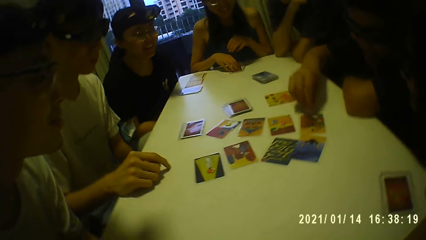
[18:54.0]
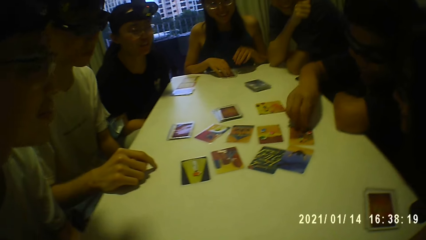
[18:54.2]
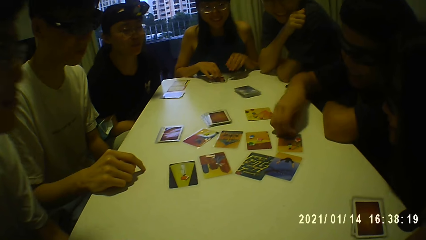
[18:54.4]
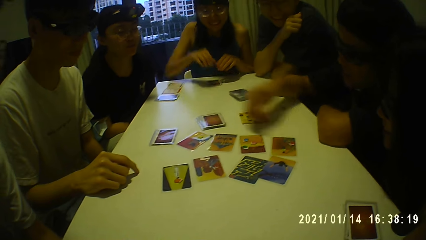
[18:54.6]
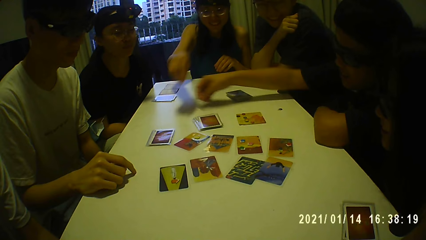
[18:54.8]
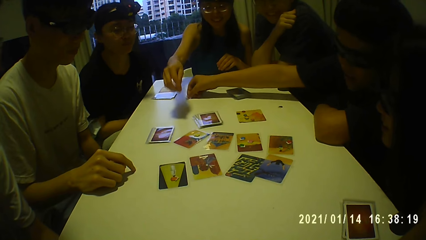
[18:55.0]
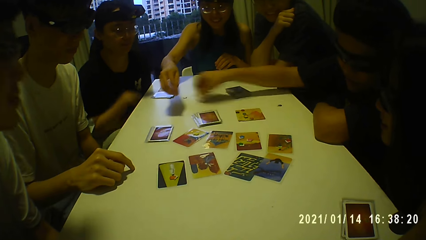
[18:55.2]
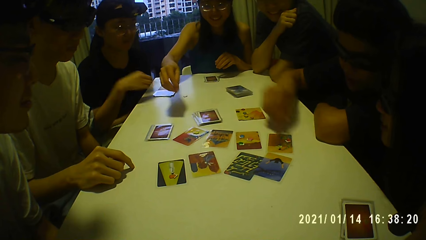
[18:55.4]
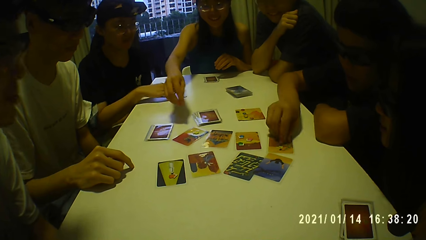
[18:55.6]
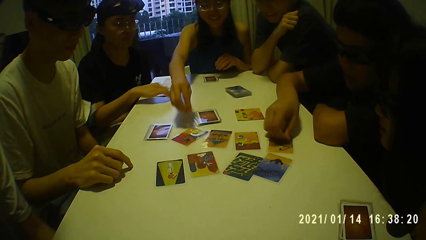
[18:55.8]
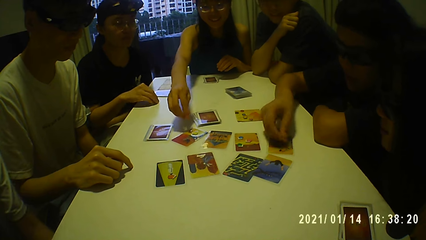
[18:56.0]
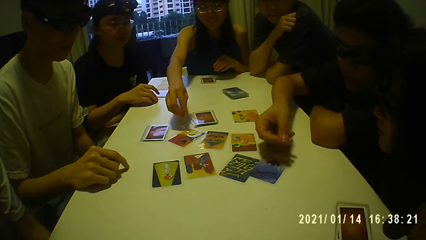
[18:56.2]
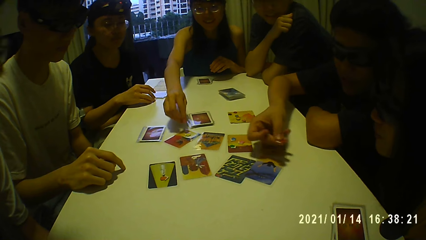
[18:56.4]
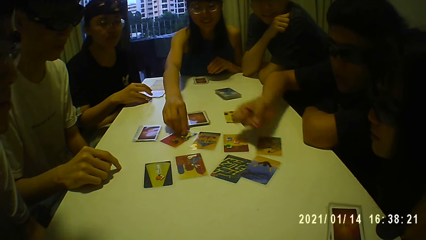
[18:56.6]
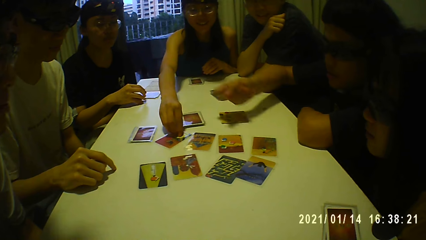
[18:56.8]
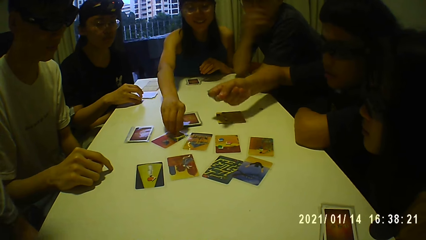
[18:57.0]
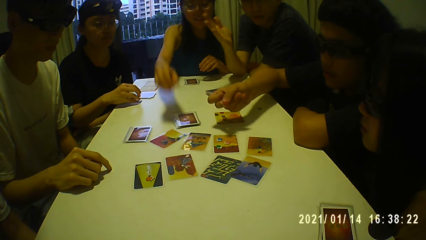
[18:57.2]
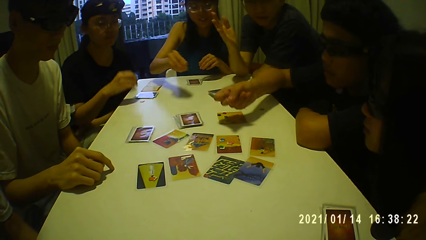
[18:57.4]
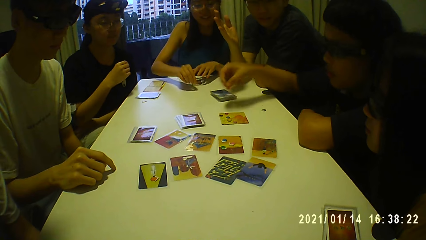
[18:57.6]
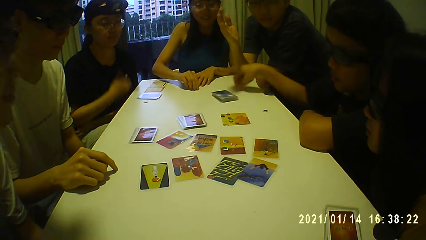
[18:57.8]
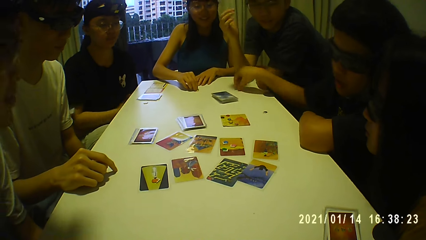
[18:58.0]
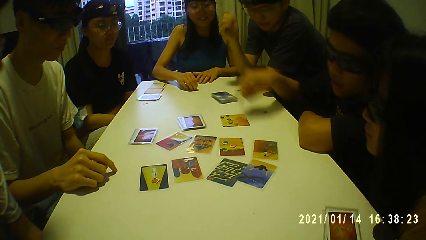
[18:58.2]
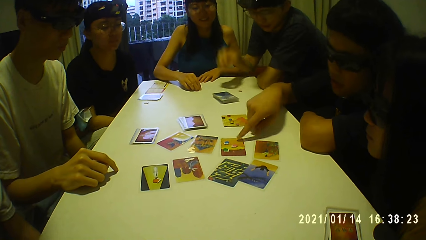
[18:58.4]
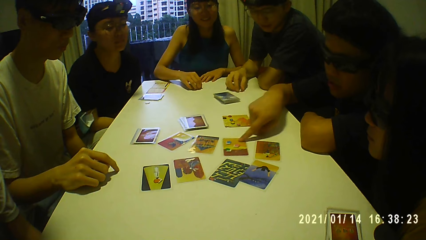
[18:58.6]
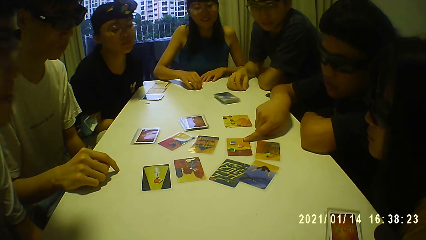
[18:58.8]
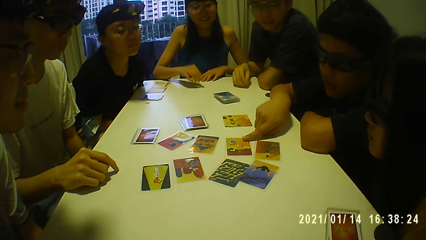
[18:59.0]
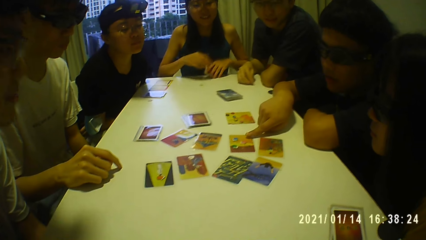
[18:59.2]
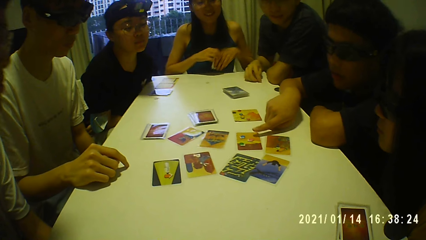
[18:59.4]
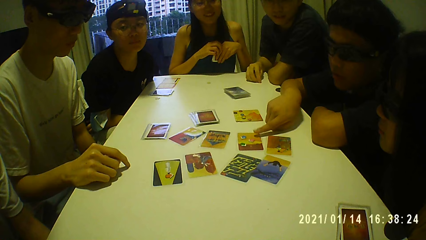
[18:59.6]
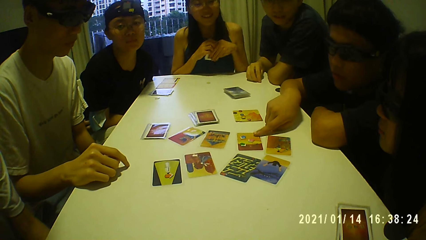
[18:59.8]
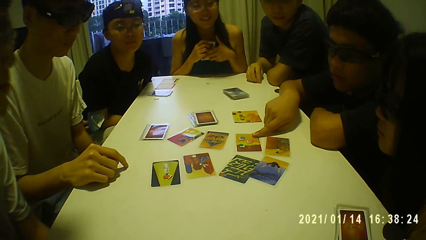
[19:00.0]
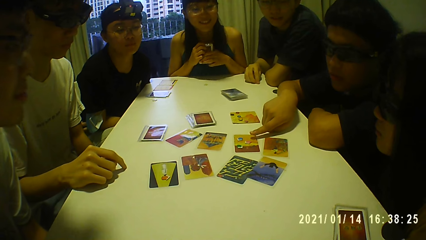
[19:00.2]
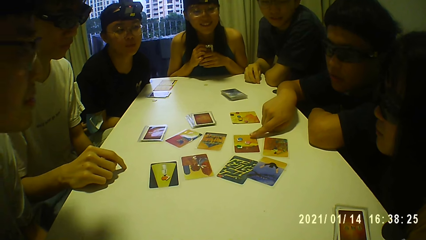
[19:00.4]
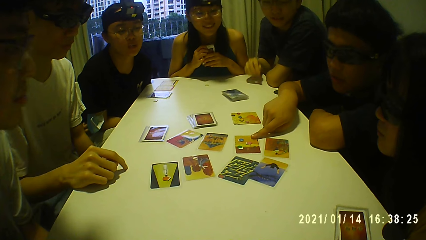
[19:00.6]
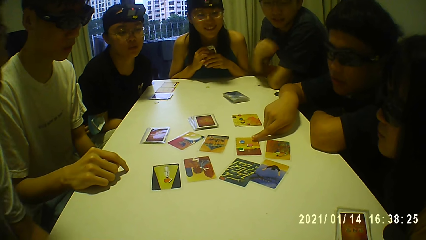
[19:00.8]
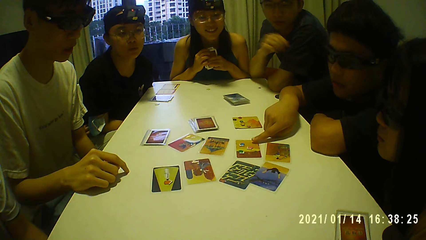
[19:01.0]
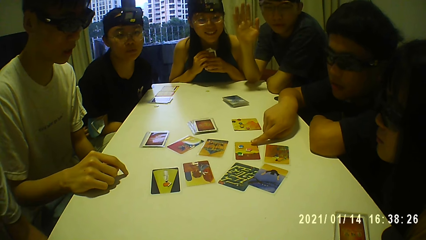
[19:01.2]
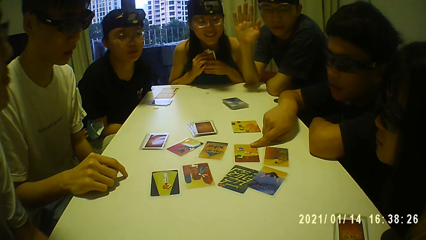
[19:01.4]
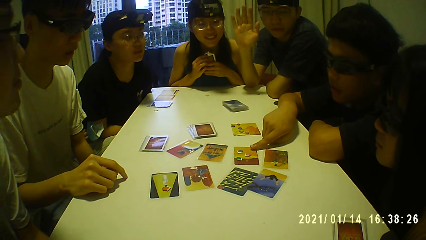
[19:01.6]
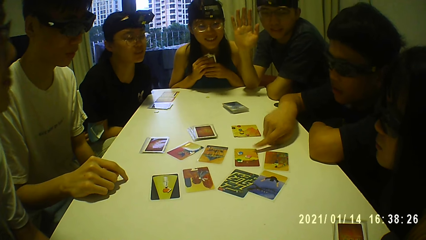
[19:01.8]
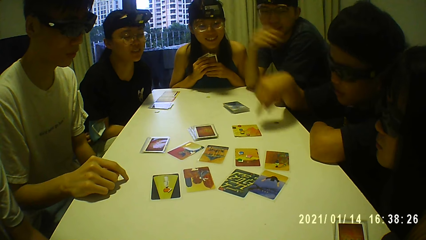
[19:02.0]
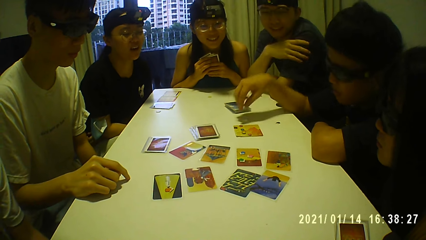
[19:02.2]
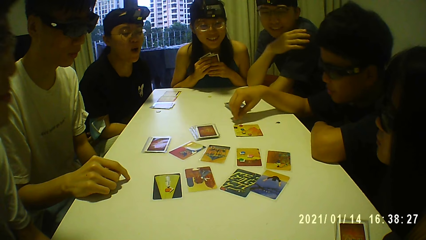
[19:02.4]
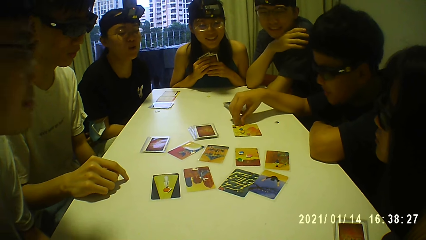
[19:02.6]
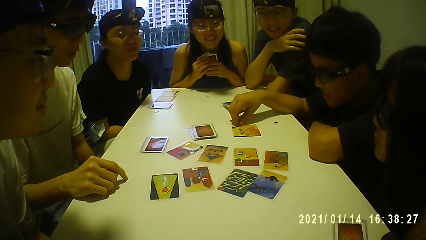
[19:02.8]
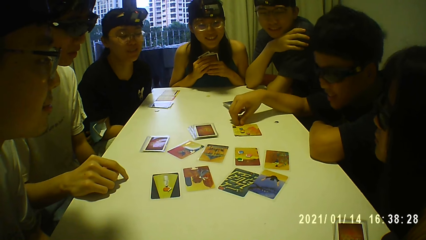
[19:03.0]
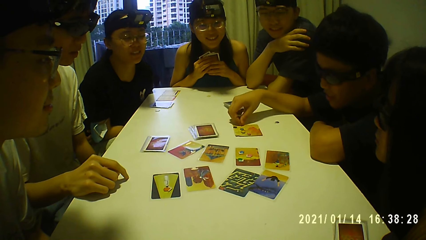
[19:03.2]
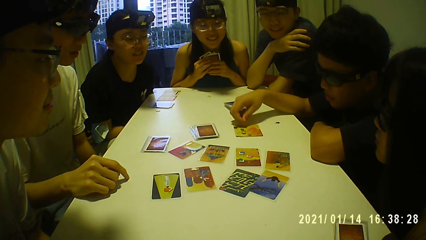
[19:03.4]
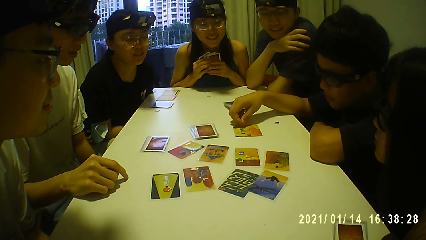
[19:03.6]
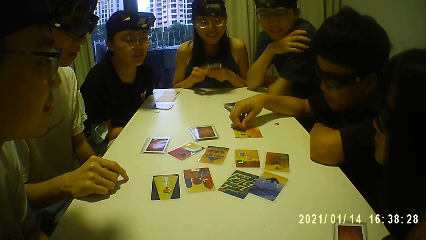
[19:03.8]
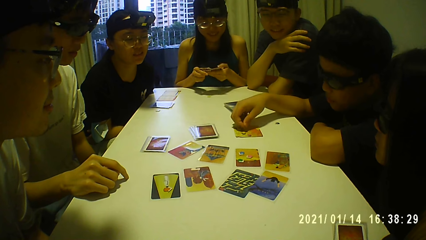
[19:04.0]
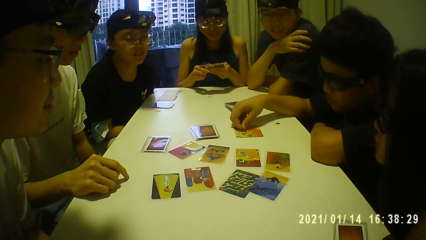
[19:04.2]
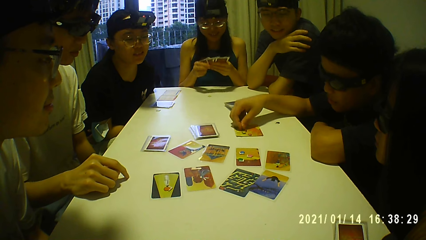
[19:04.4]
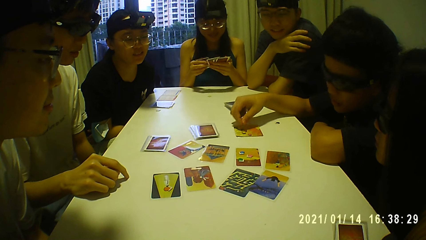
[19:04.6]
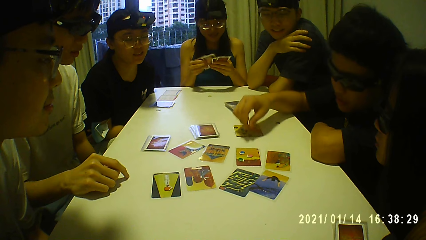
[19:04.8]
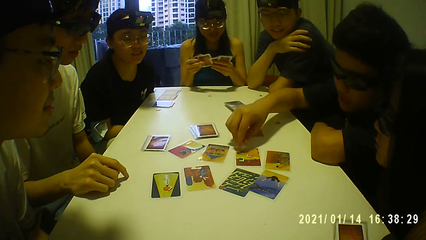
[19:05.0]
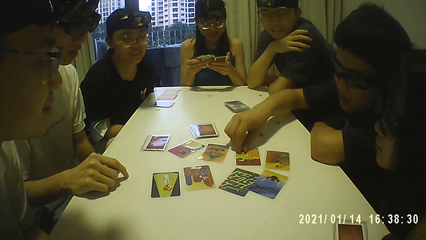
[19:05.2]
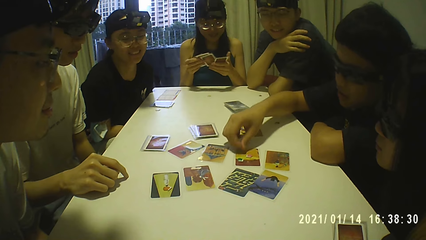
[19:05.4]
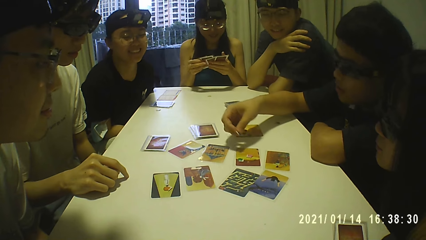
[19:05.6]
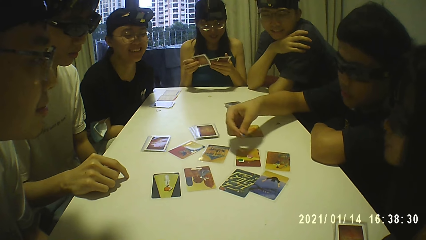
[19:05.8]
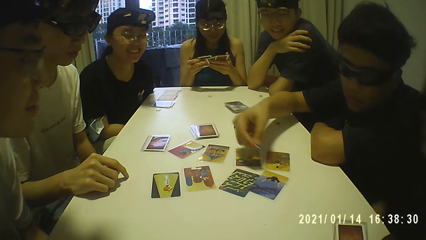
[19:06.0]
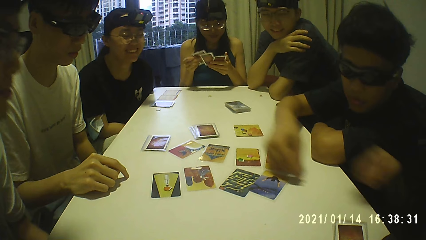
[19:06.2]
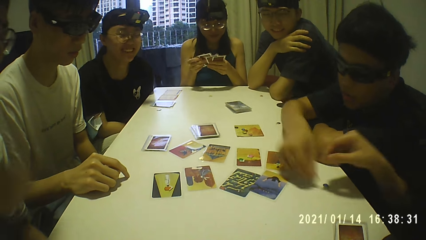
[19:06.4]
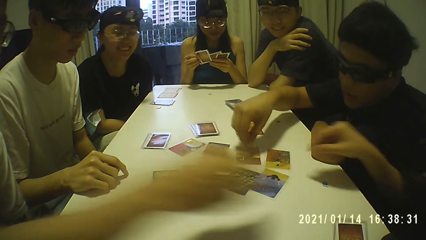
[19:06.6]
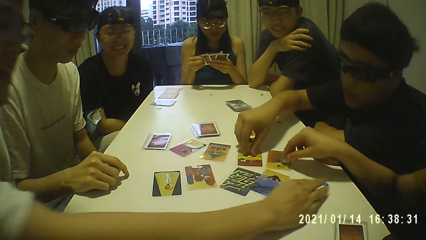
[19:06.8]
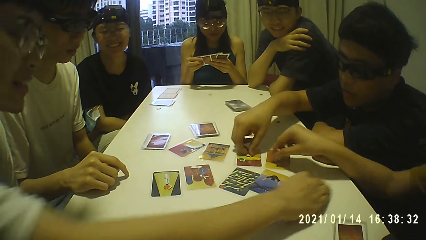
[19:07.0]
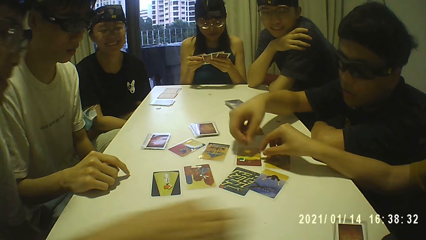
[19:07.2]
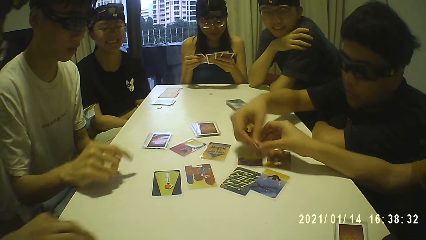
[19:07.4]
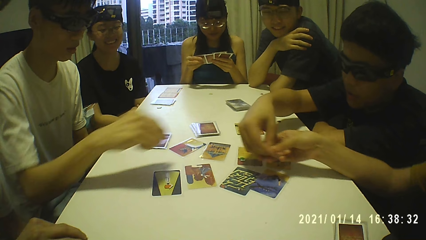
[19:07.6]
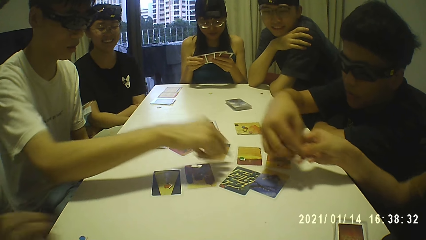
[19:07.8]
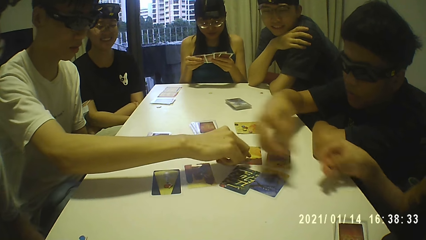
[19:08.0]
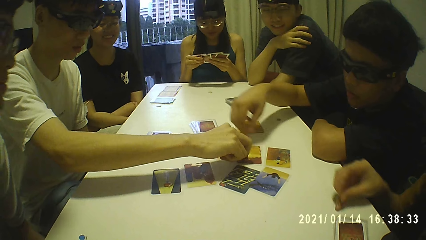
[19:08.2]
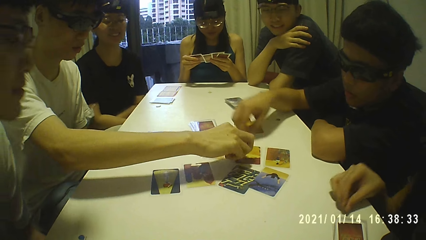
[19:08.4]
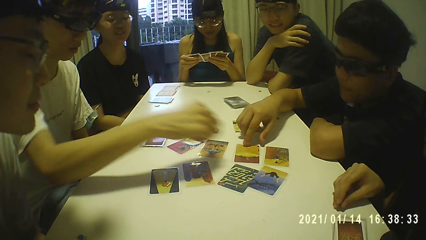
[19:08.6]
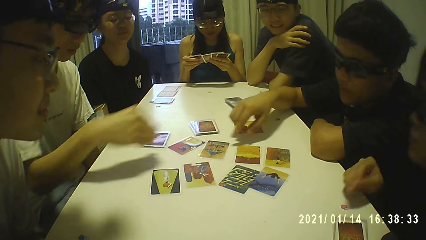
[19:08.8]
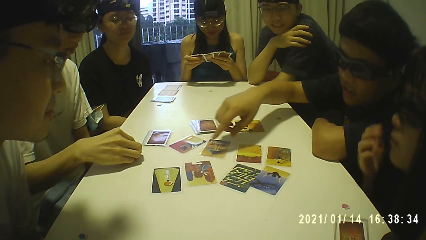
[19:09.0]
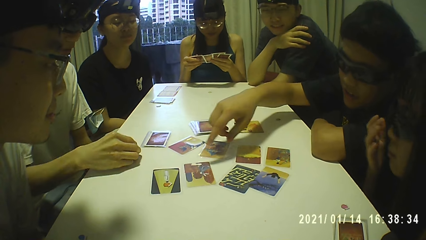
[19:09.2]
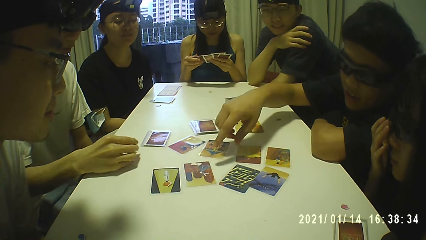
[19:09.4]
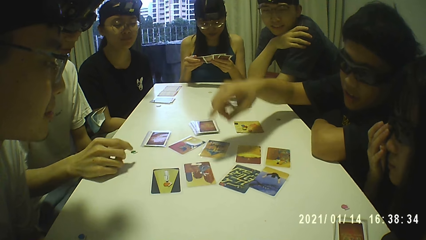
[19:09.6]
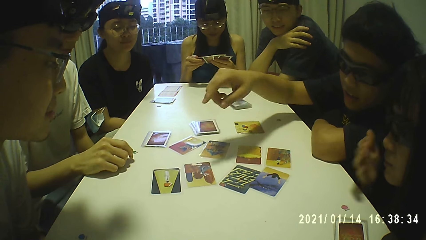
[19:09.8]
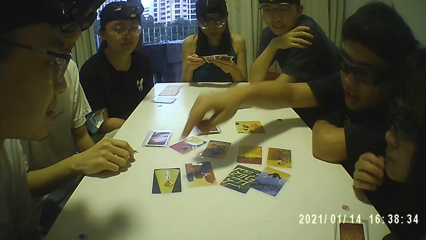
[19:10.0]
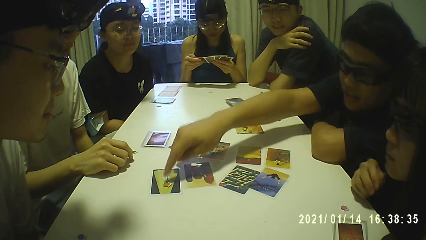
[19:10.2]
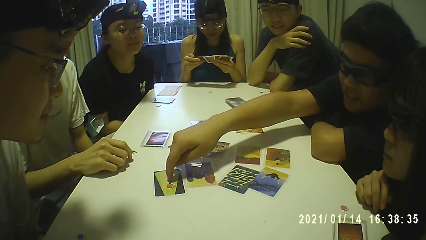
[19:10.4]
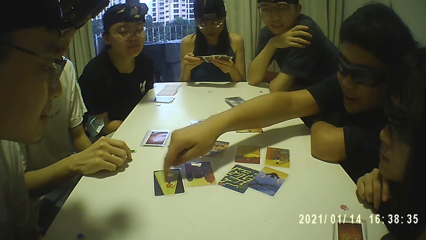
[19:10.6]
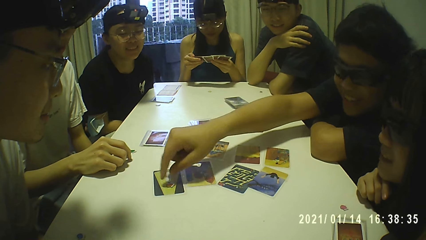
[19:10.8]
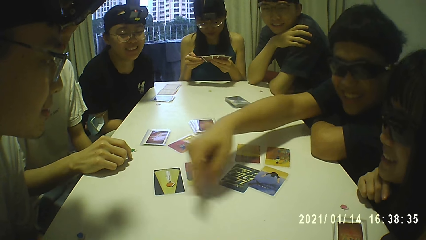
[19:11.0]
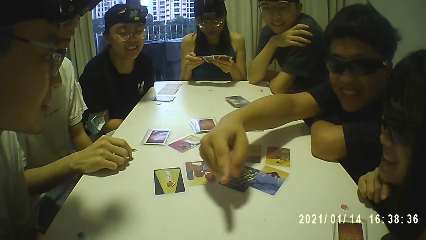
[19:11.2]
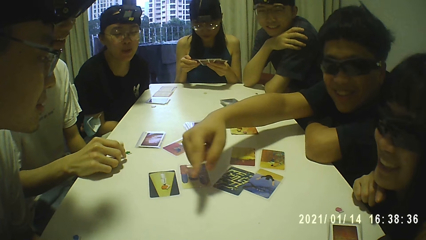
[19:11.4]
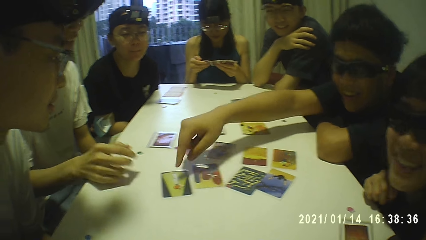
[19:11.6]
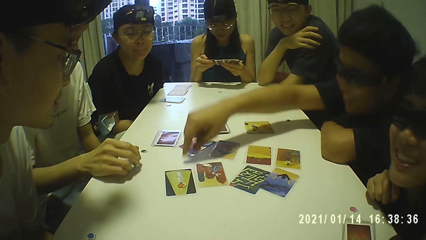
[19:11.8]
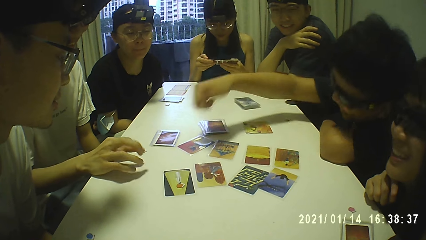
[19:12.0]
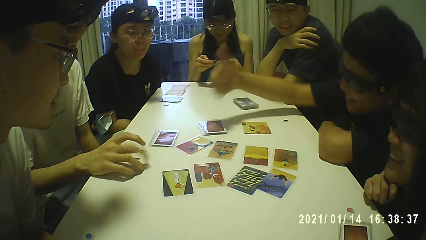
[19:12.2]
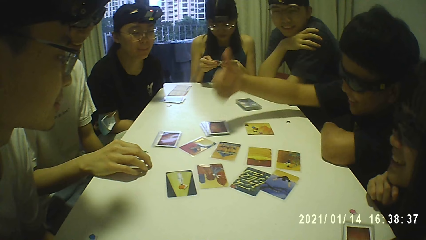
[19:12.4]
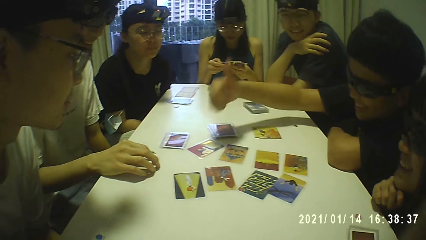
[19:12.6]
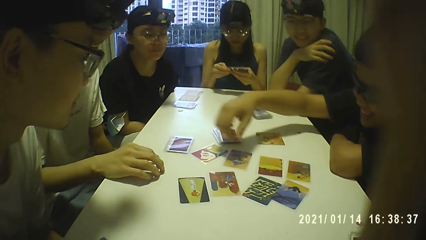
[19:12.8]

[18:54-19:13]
The man picks the token from the card with his right hand. He drops the token in his right hand on the table. He picks the token from the card with his right hand. The woman picks the token from the card with her right hand. The man drops the token in his right hand on the table. The woman drops the token in her right hand on the table, picks the stack of cards from the table with her left hand, and moves the token on the table with her right hand. The man drops the token in his right hand on the table, moves the card on the table with his right hand, and taps the card with his right hand. The woman holds the stack of cards with both hands. The man moves the token on the card with his right hand. The woman shuffles the stack of cards in her hands. The man picks the token from the card with his right hand. He drops the token in his right hand on the table. He picks the token from the card with his right hand. Another man picks the token from the table with his right hand. The first man gives the token in his right hand to another woman. A third man picks the token from the card with his right hand. He drops the token in his right hand on the table. The first man touches the card with his right hand.
